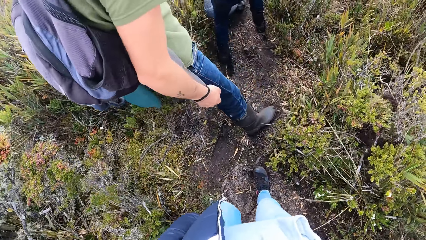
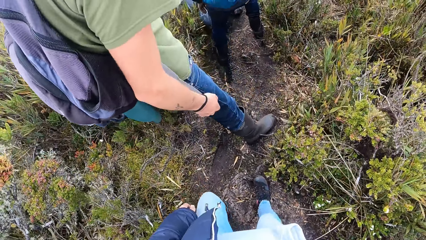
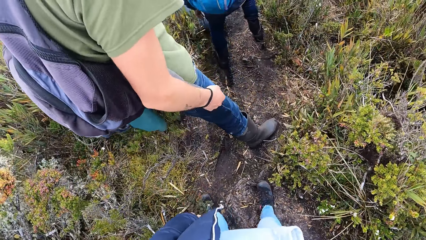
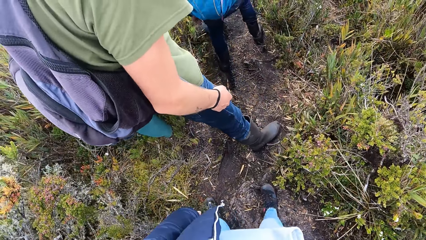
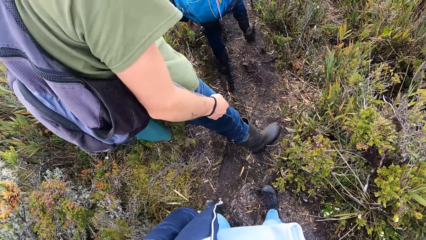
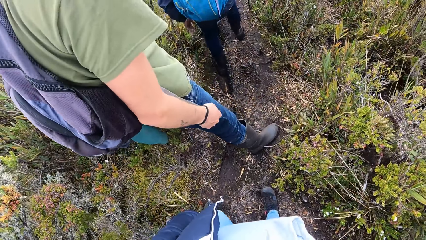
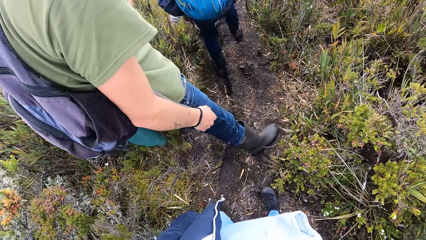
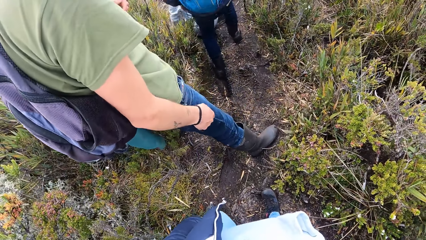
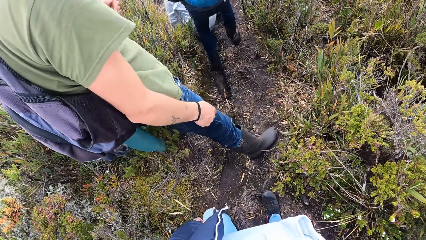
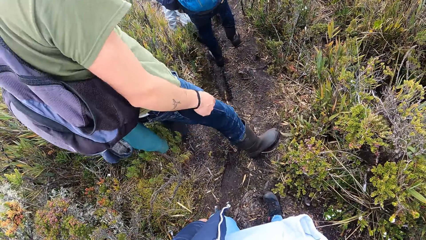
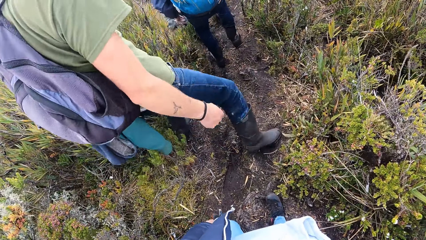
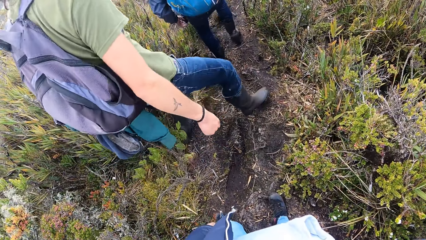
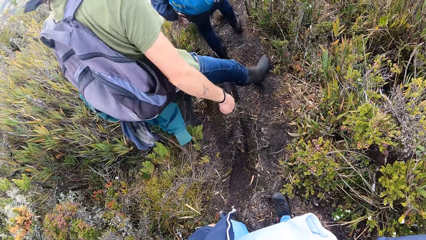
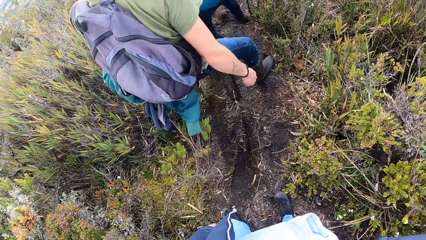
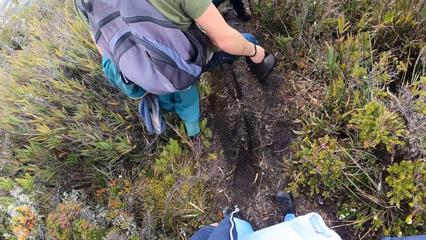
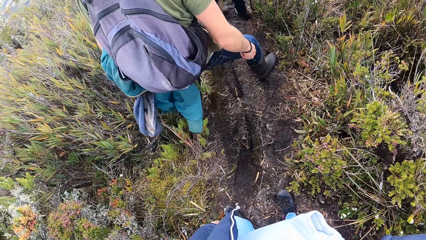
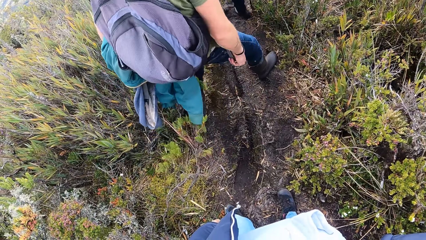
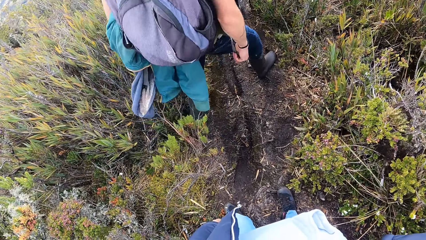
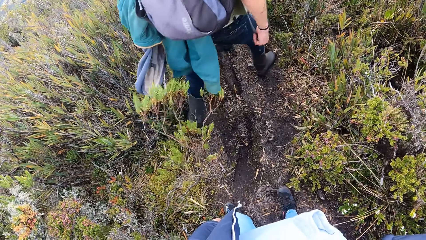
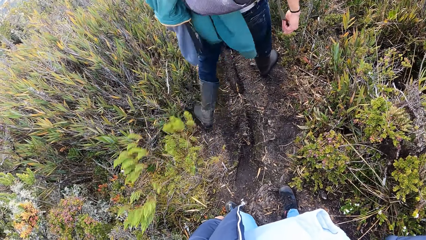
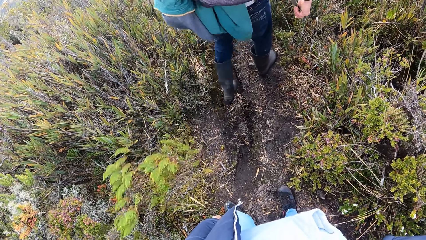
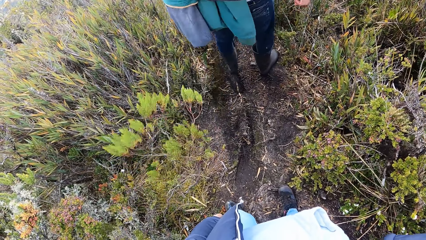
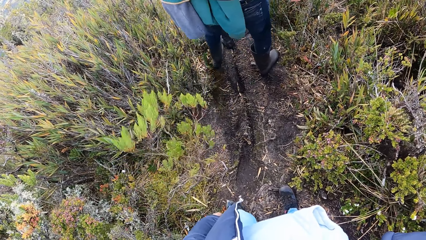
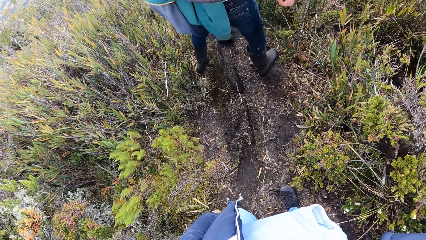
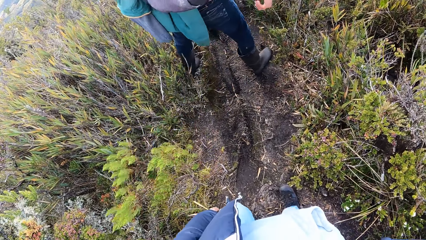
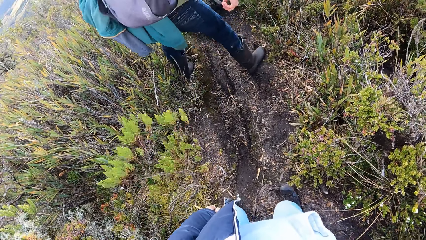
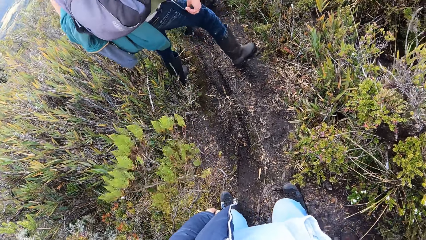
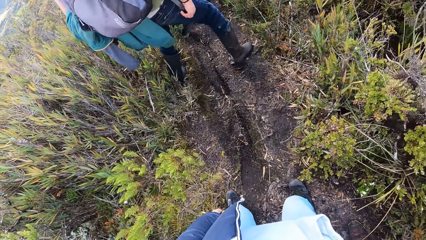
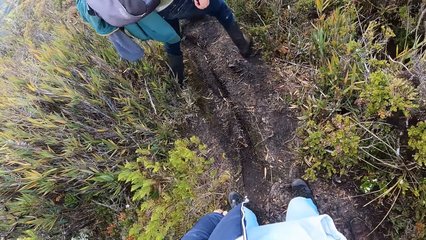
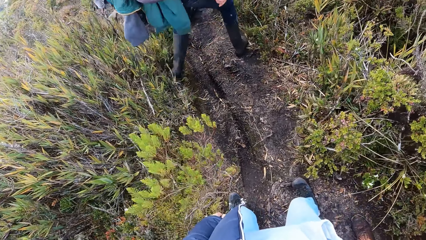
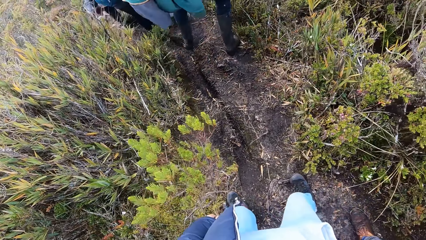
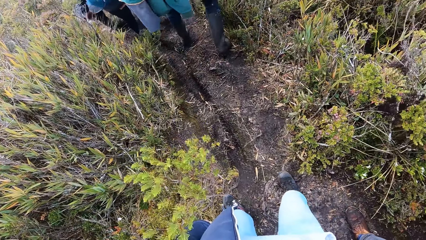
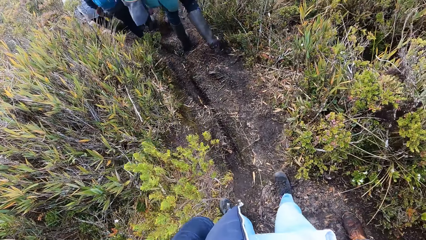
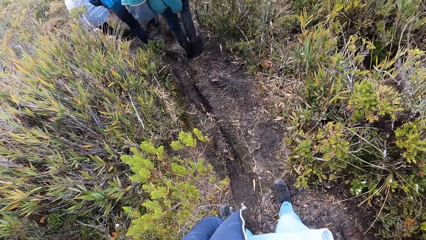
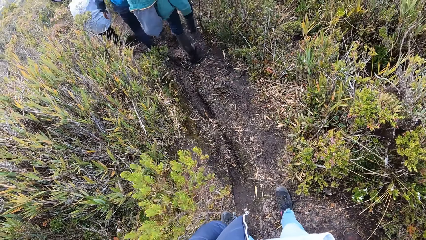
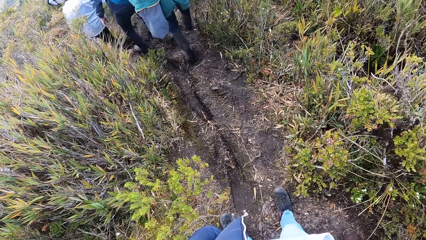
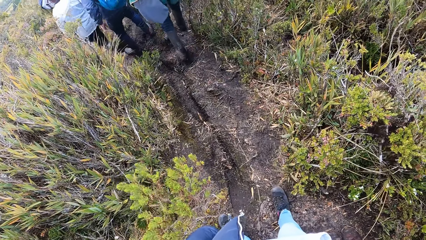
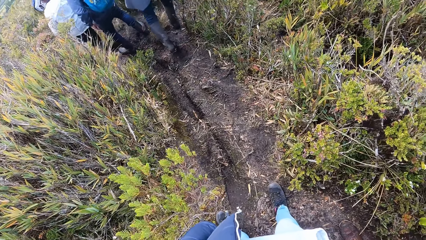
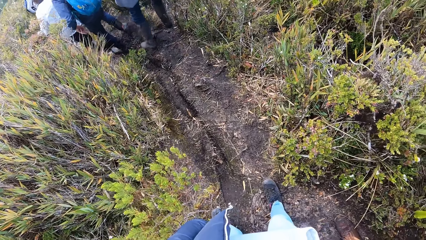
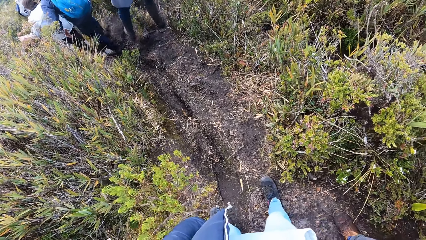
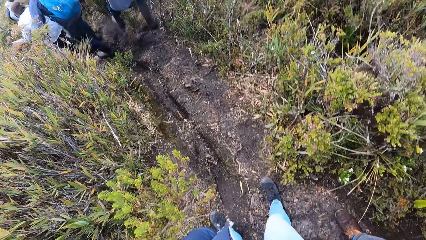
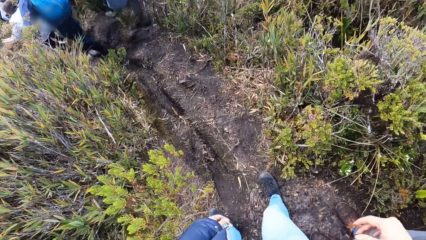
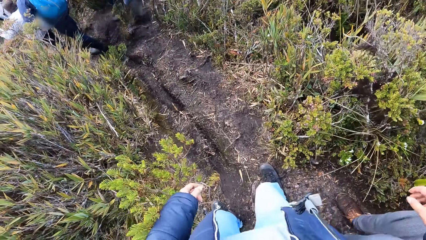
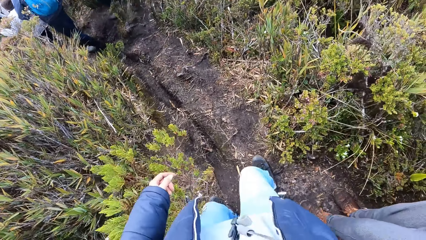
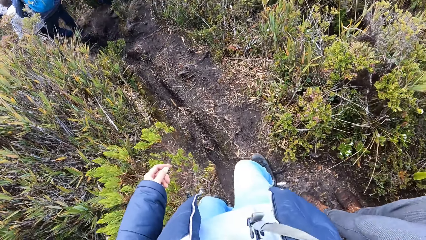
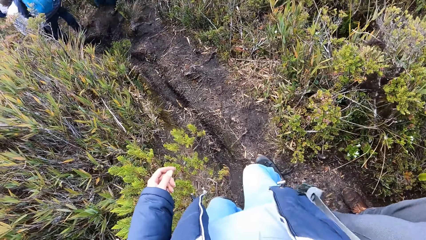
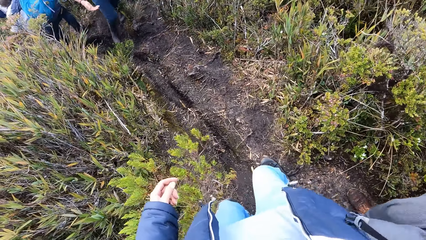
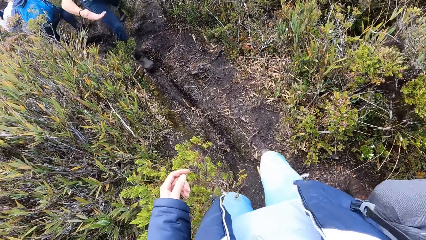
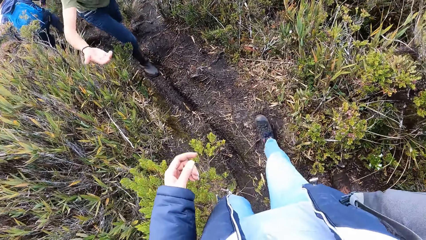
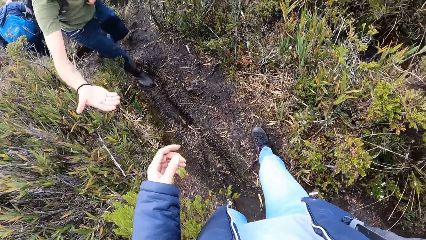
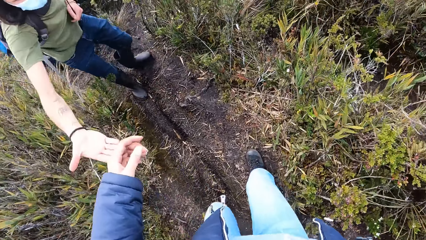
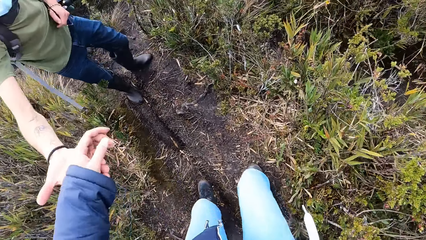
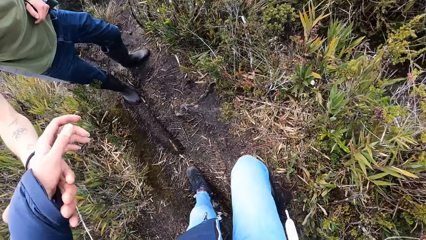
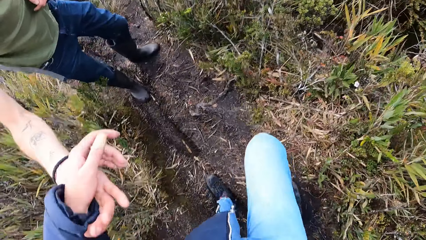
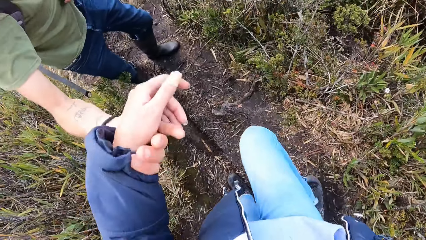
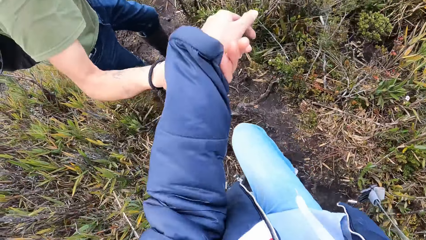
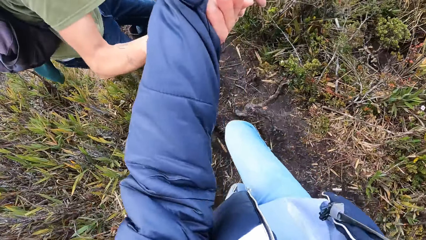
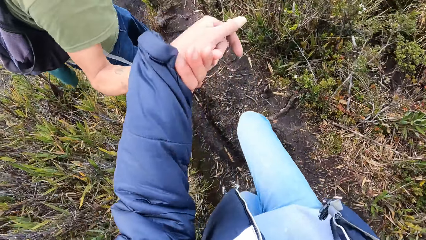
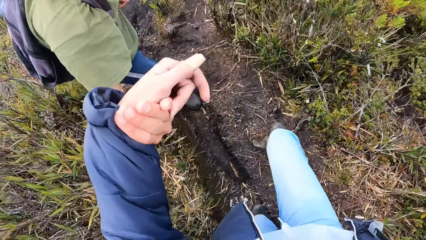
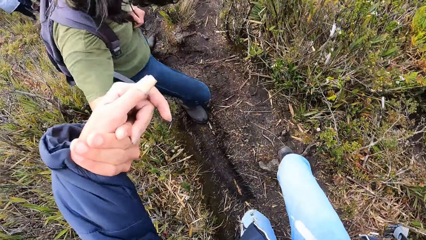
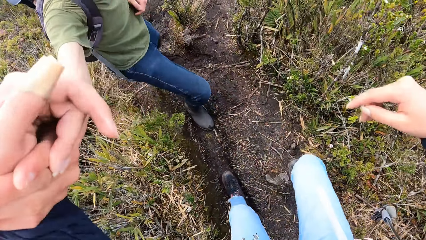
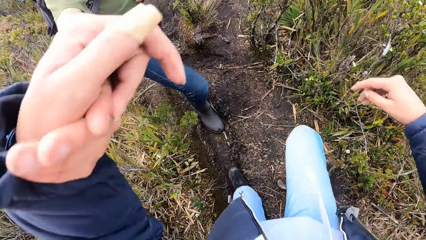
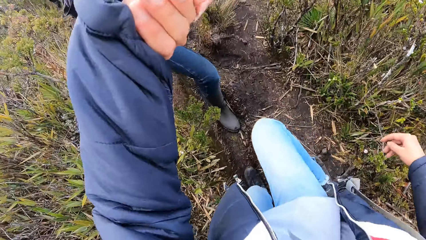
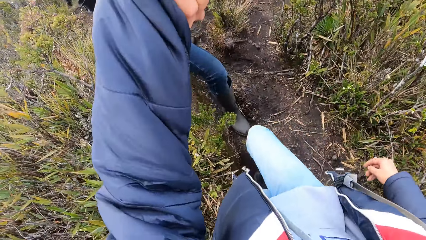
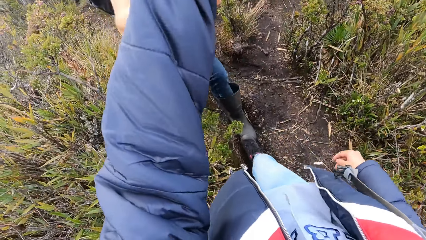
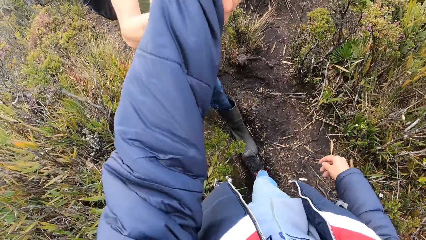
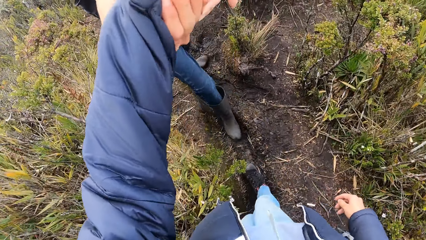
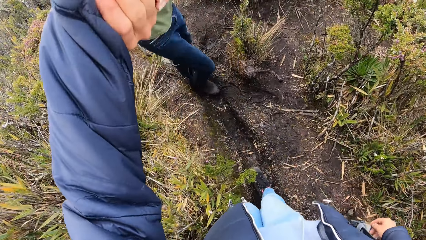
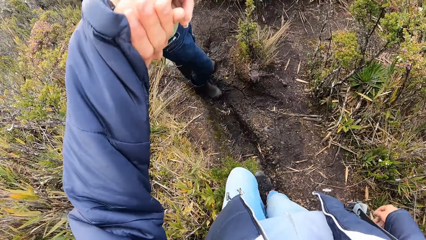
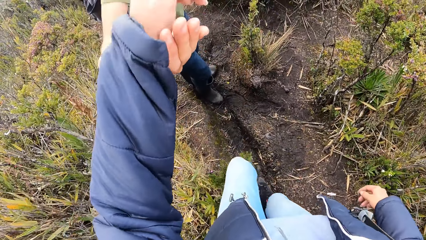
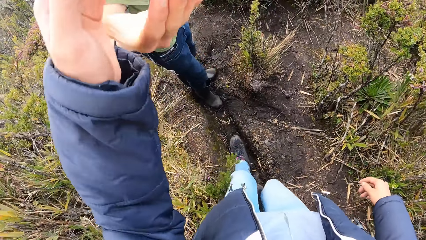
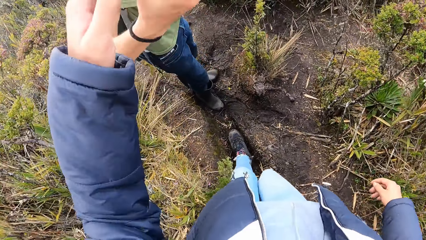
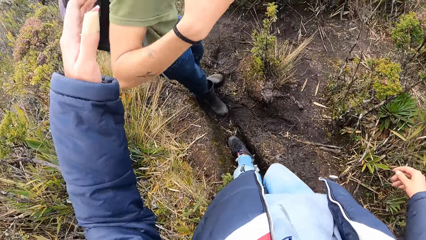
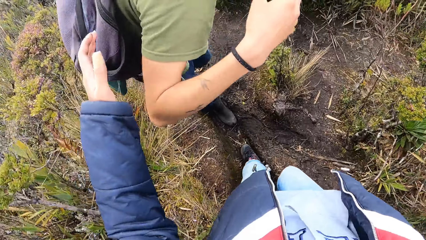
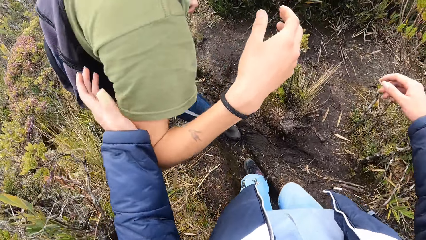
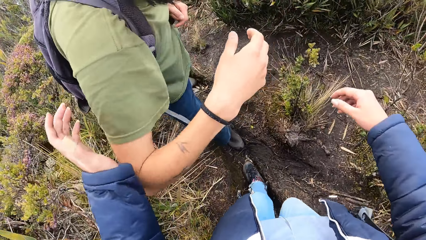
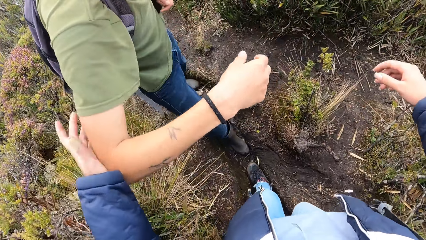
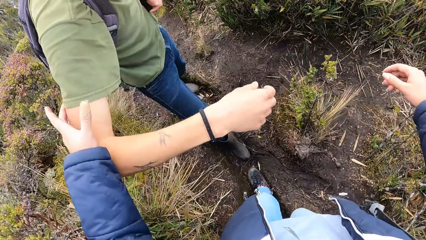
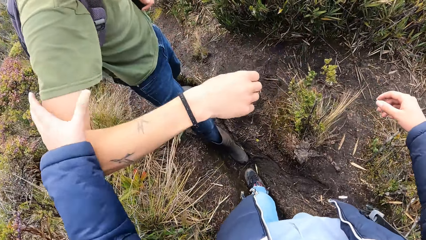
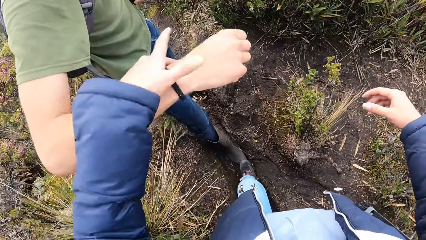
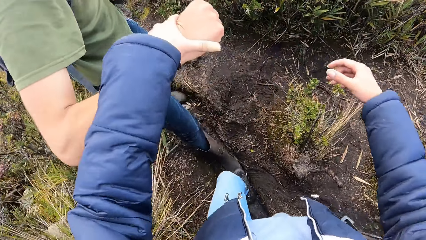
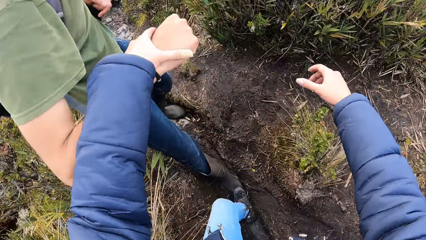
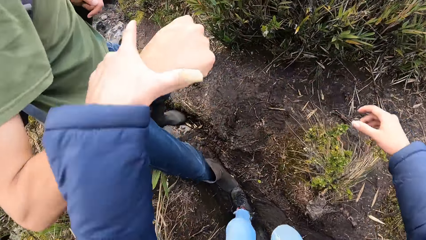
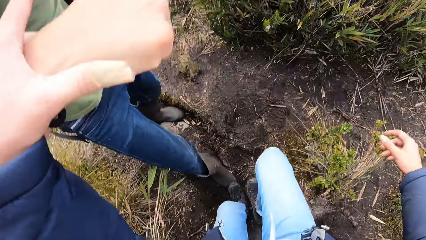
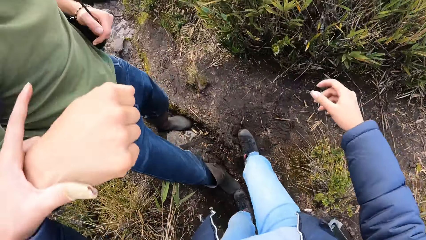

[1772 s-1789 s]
The camera wearer looks around. They stand on the path. A man stretches his hand and gives a hand to the camera wearer. The man holds the camera wearer's hand. The camera wearer walks around the field. The man pulls his hand off the camera wearer and turns around. The camera wearer holds the man's arm. They hold the man's hand.
